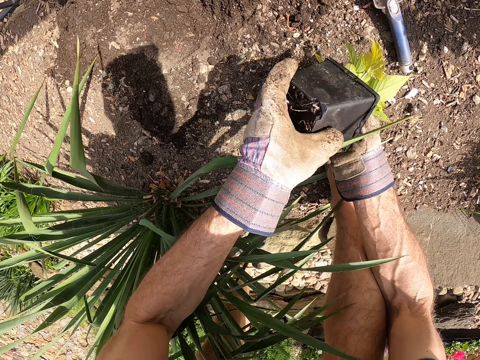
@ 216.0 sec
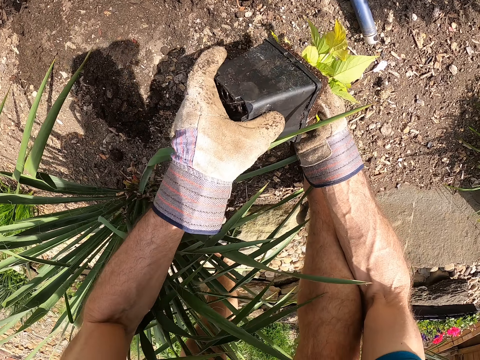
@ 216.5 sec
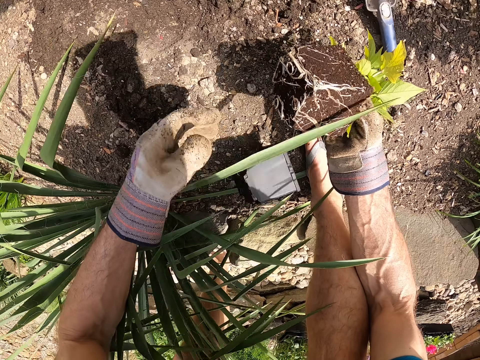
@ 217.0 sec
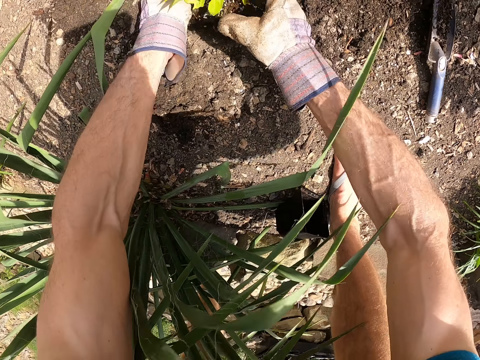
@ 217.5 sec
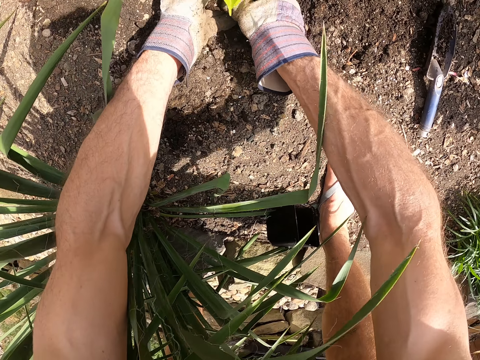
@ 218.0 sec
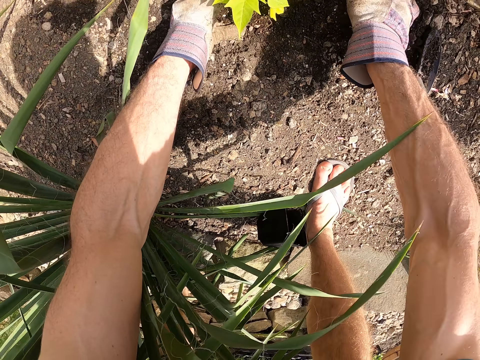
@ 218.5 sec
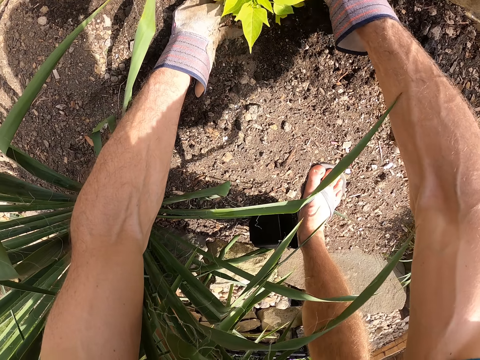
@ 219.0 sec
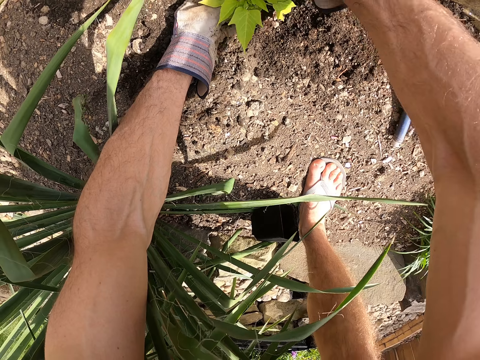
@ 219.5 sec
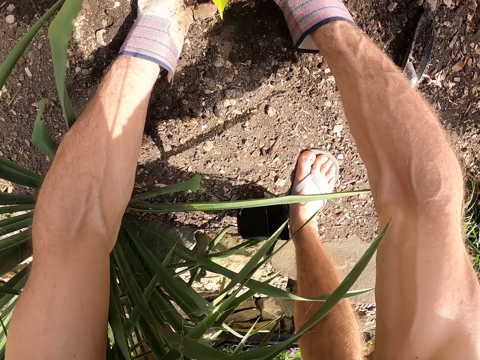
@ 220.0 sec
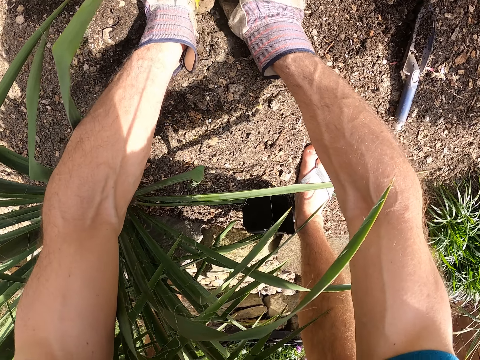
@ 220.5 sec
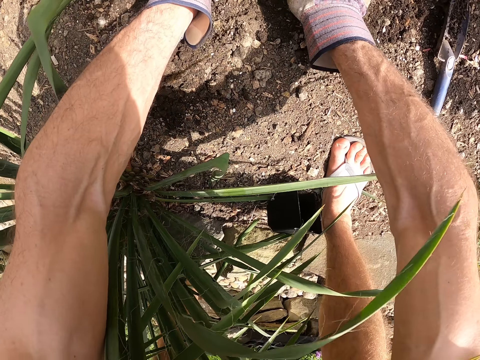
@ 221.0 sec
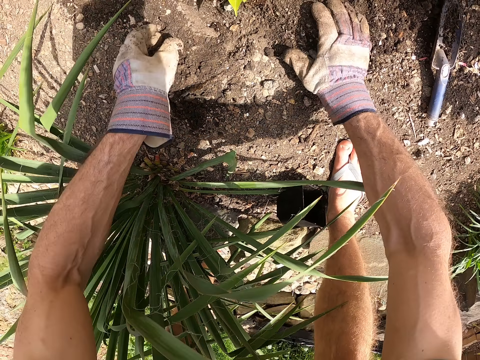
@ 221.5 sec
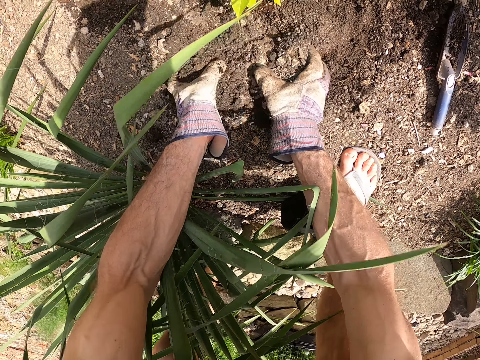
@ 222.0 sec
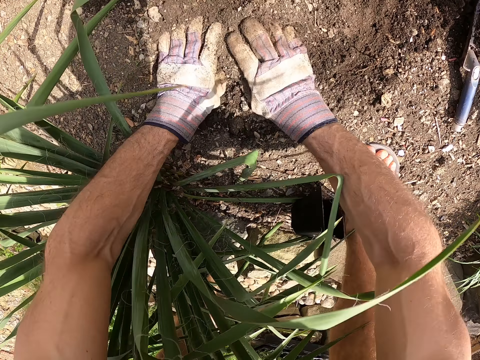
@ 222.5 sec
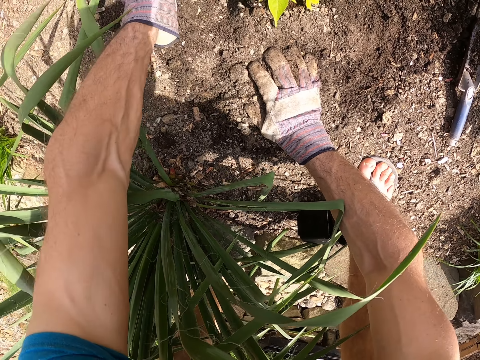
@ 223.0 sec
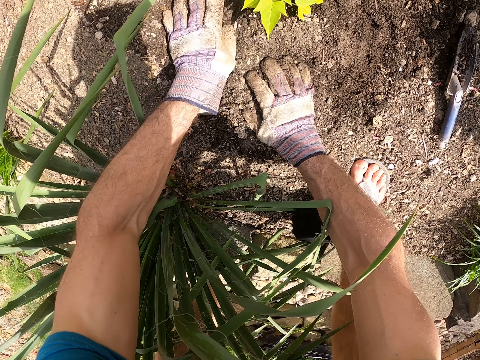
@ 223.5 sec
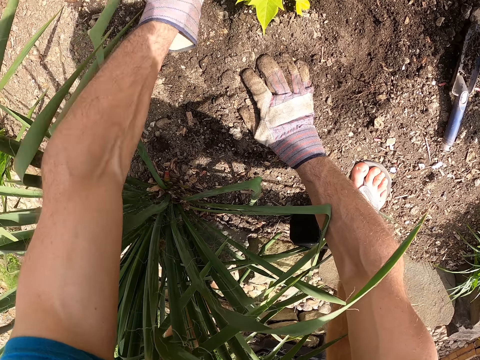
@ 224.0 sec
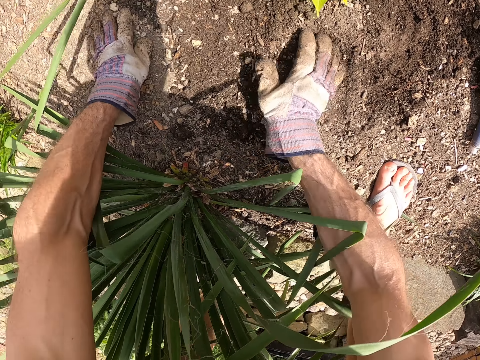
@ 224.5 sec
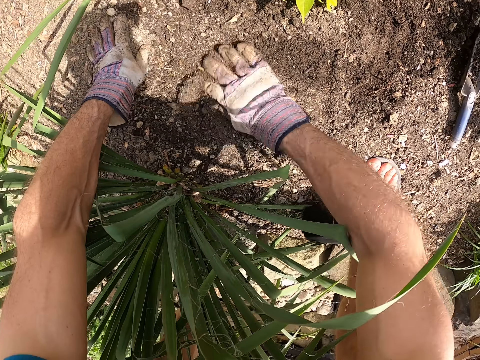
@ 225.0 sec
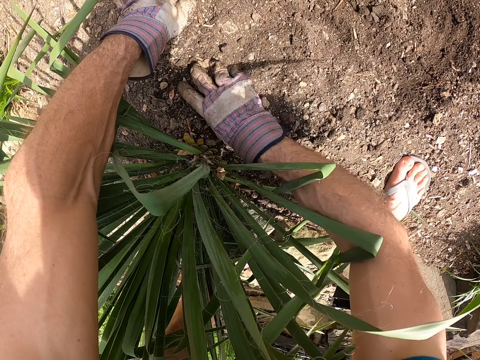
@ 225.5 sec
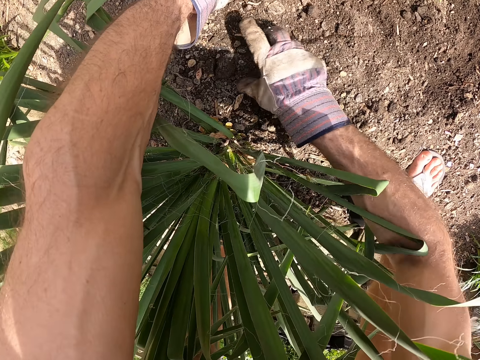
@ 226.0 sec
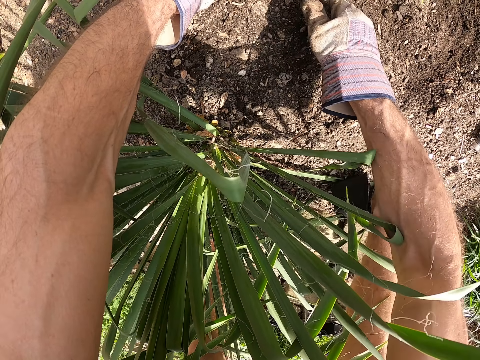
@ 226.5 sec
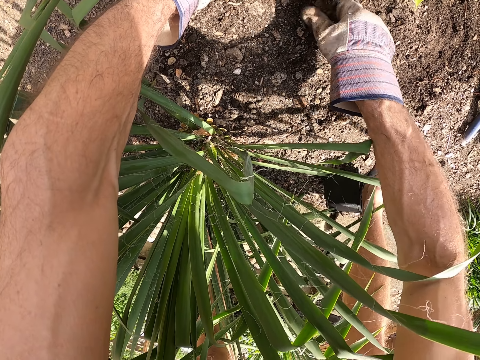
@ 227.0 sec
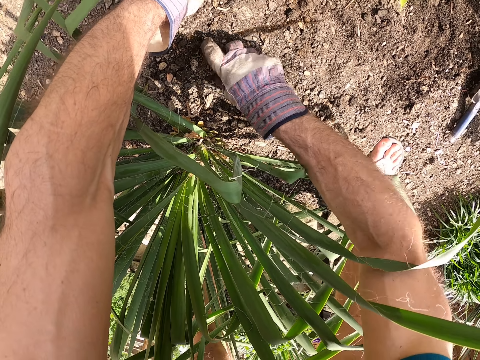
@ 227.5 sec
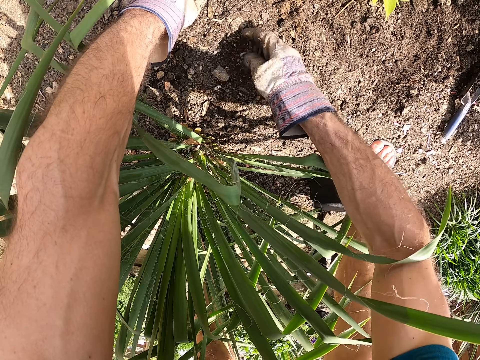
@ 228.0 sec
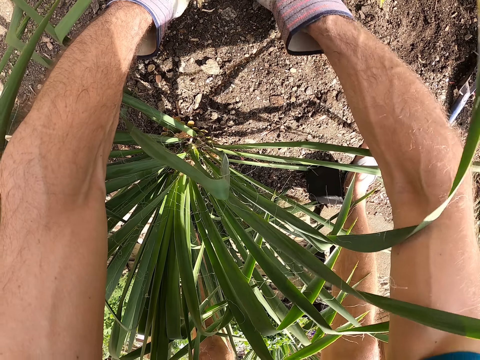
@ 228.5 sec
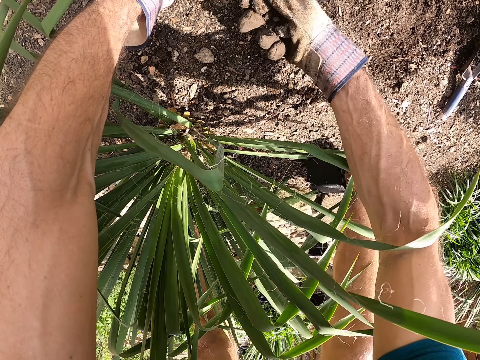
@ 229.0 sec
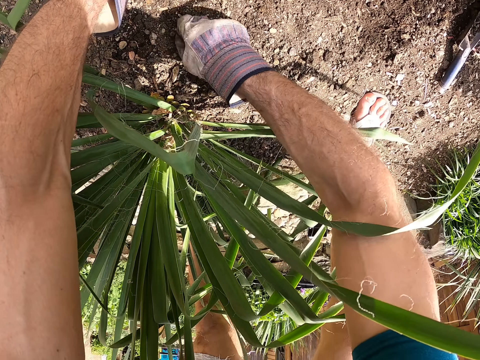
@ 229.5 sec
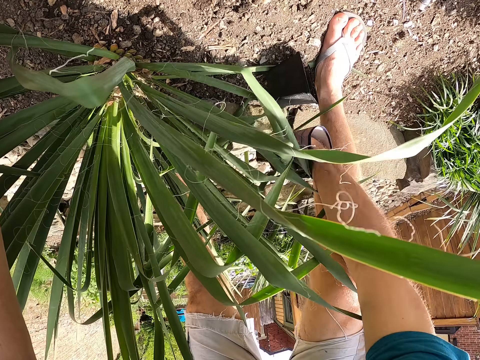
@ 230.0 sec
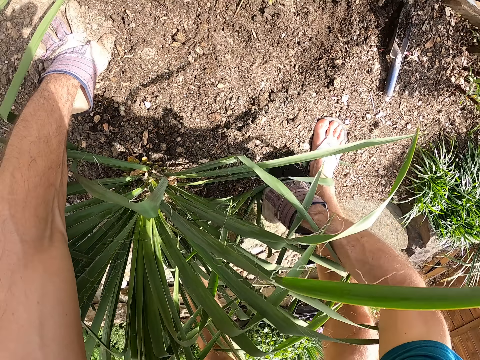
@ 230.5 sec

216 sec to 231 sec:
The camera wearer removes the seedling from the seedling pot with his right hand. He plants the seedling in the soil with his hands. He fills the soil in the hole with the plant. He checks the soil for stones with his hands.

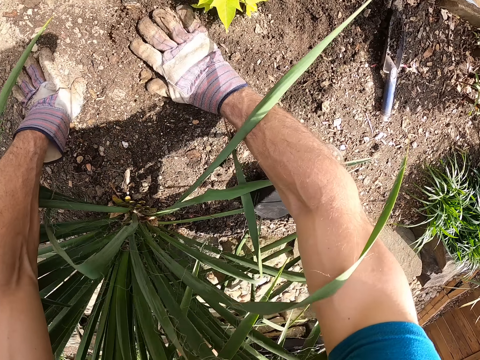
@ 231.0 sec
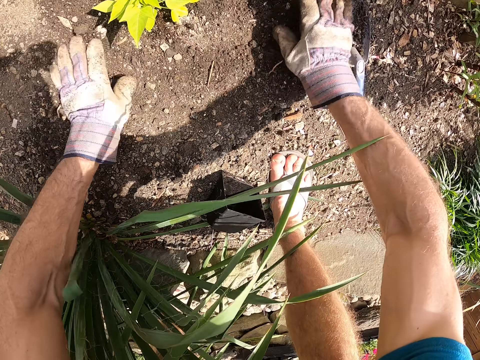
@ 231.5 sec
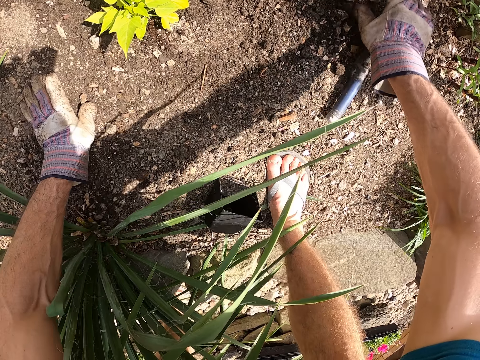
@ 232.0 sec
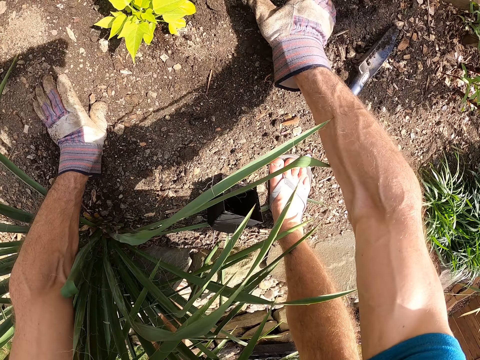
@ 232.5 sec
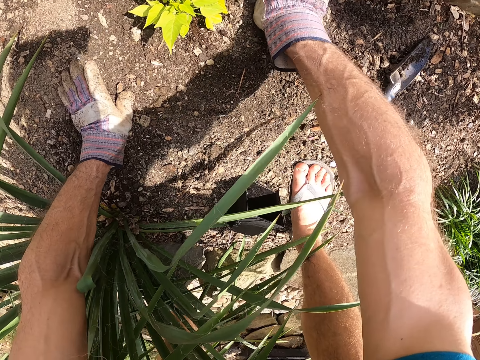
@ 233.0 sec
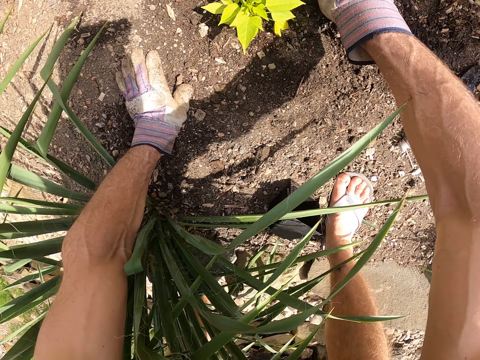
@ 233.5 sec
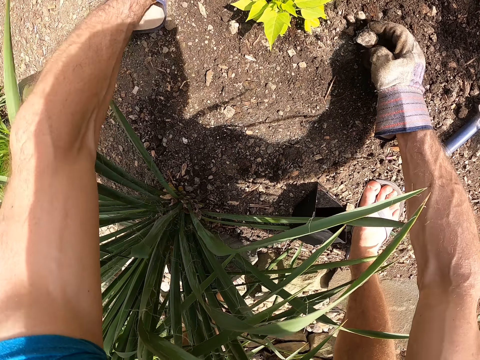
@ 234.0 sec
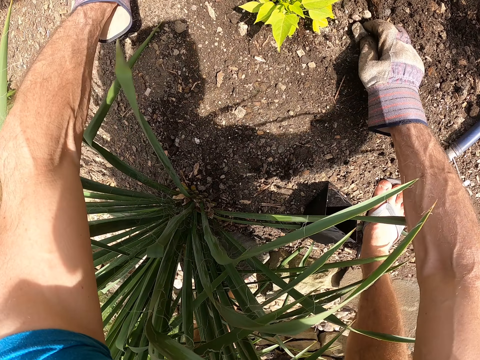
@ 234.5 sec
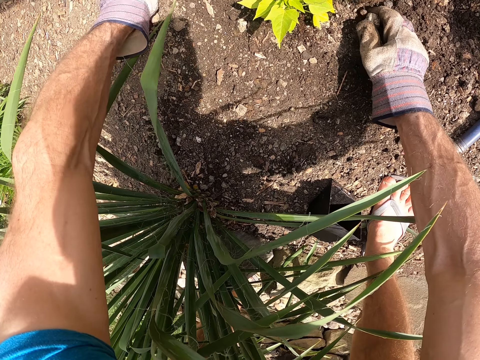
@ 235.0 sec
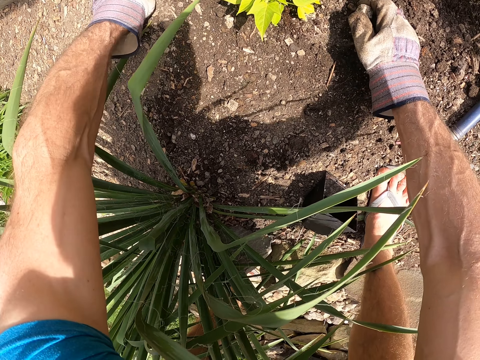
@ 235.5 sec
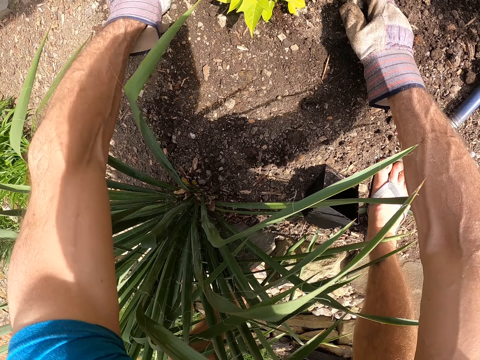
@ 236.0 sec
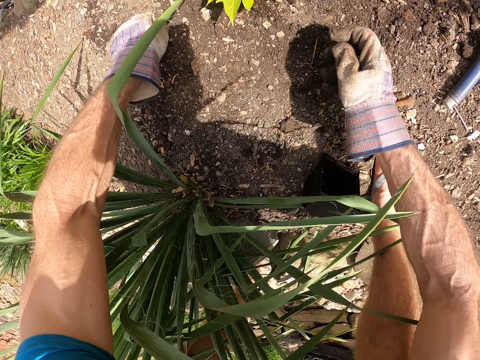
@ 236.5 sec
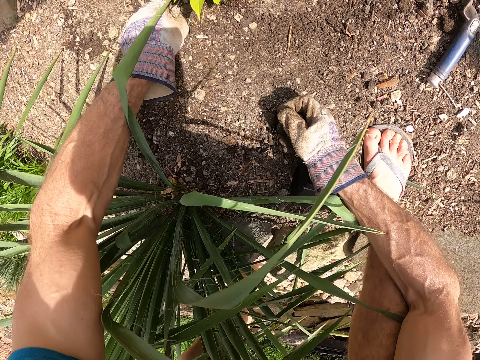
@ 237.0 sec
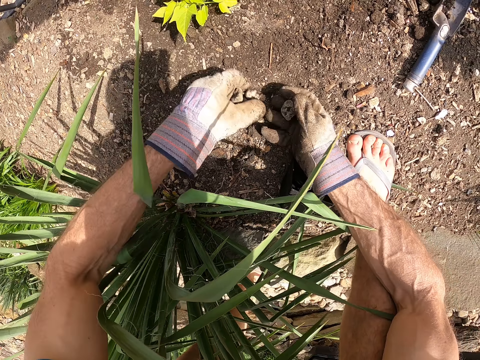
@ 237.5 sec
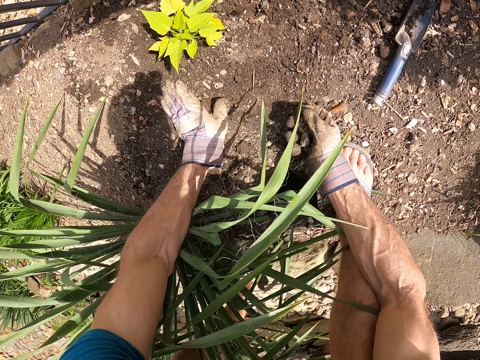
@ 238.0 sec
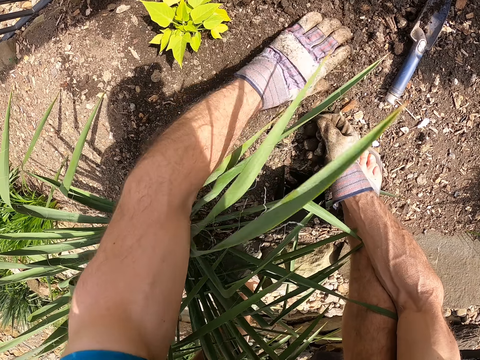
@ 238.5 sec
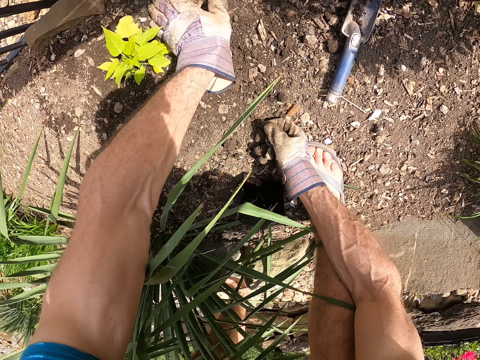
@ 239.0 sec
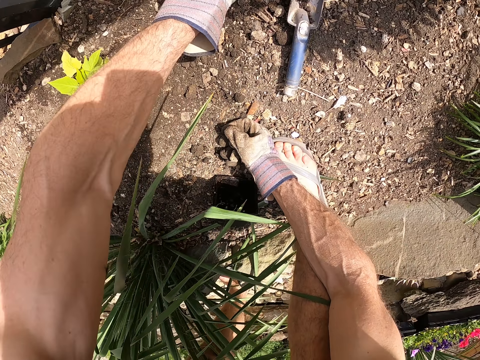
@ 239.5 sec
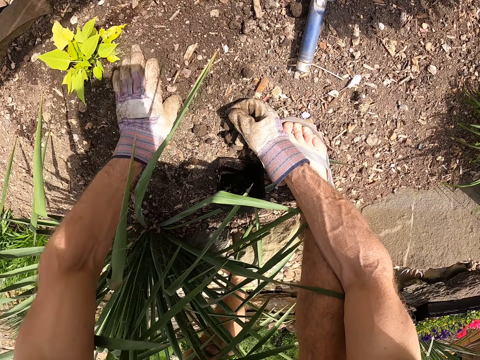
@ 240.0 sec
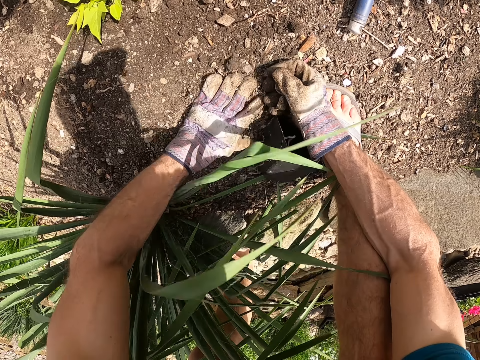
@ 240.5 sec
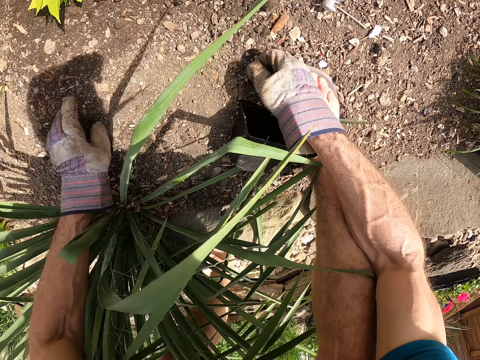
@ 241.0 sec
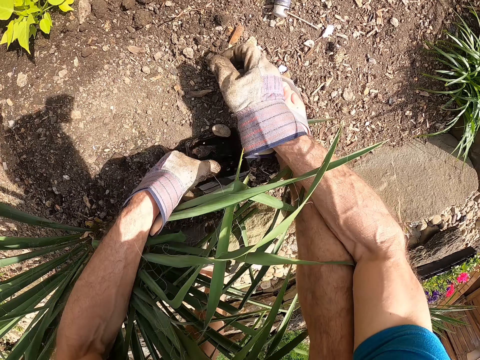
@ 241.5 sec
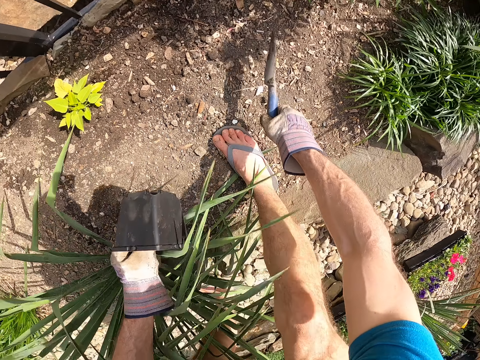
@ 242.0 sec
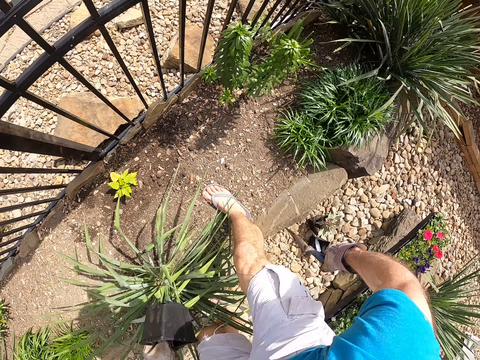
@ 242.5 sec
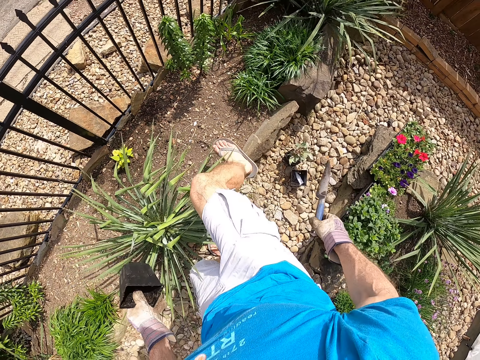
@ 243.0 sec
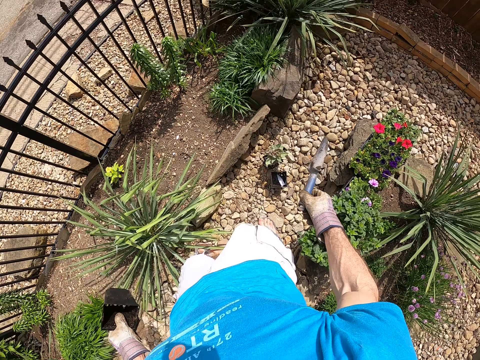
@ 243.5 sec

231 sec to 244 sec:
The camera wearer picks the second seedling pot on the soil with his left hand. He picks the garden trowel on the soil with his right hand.
